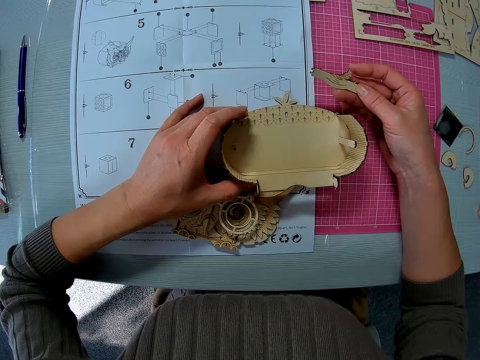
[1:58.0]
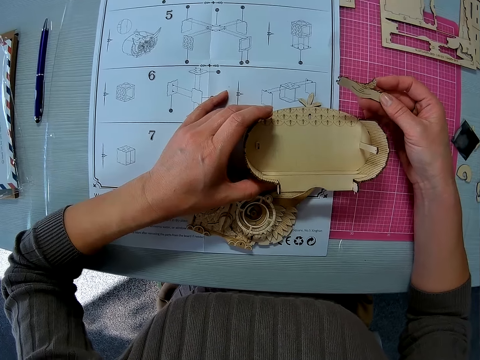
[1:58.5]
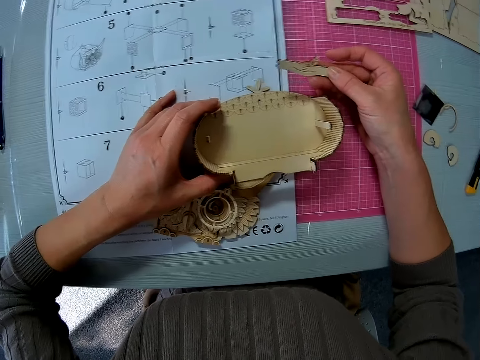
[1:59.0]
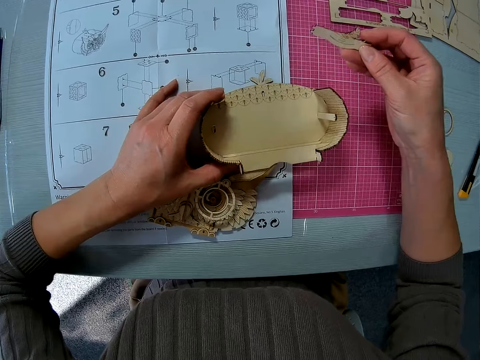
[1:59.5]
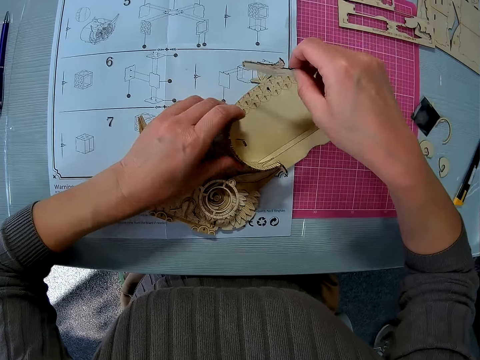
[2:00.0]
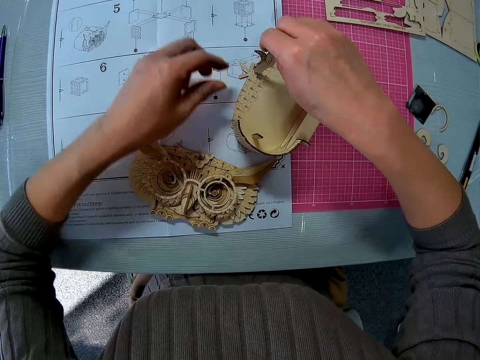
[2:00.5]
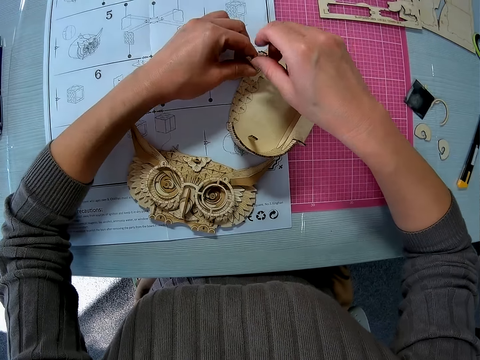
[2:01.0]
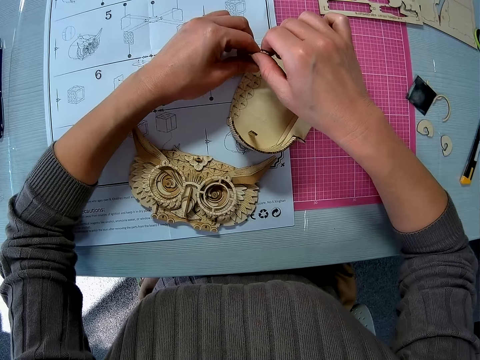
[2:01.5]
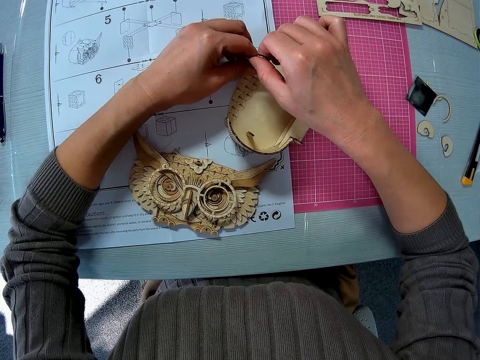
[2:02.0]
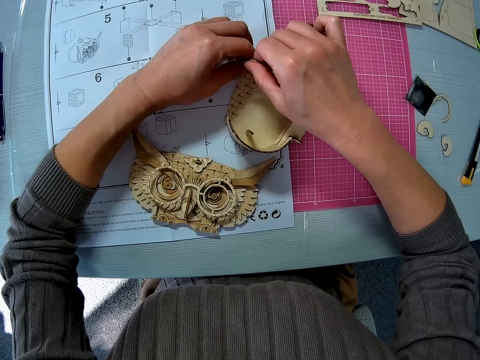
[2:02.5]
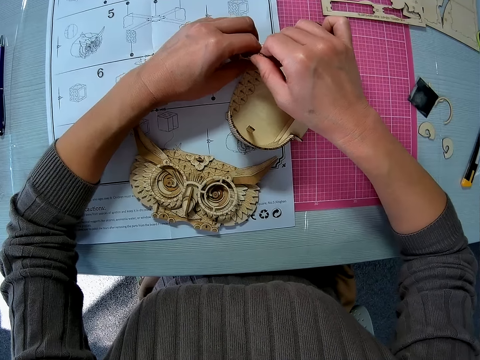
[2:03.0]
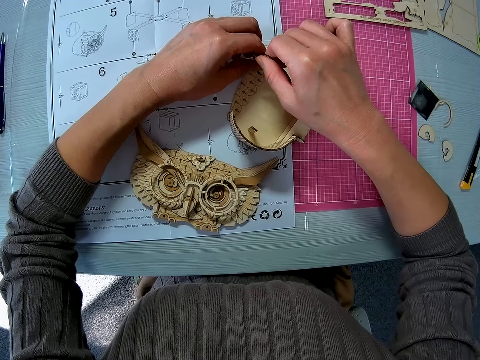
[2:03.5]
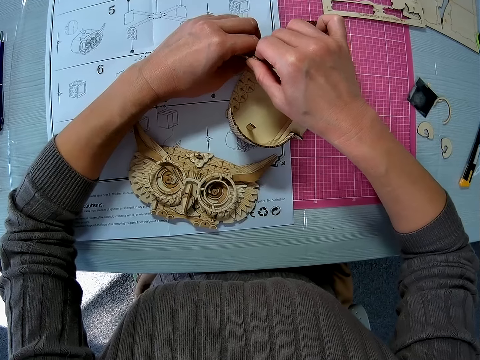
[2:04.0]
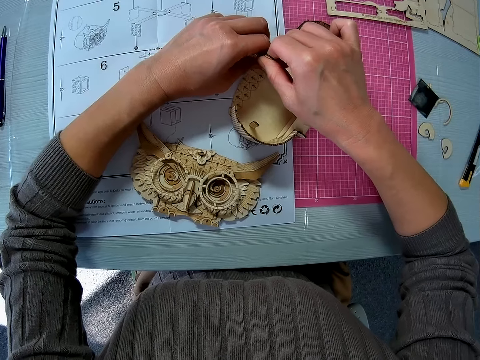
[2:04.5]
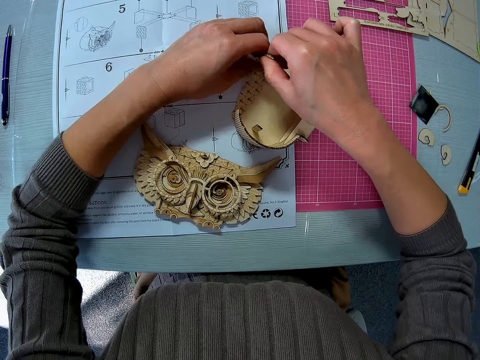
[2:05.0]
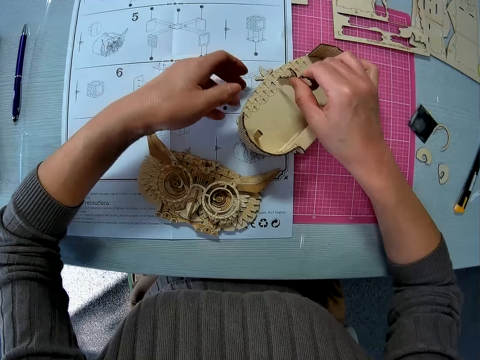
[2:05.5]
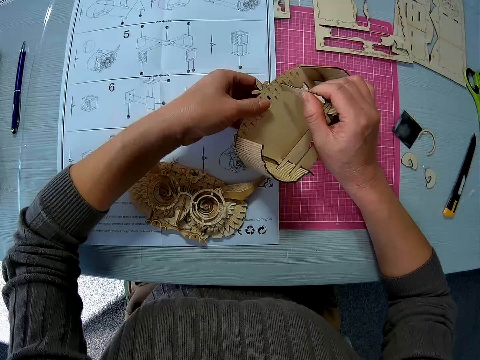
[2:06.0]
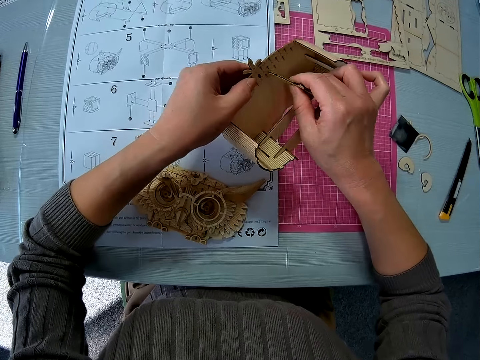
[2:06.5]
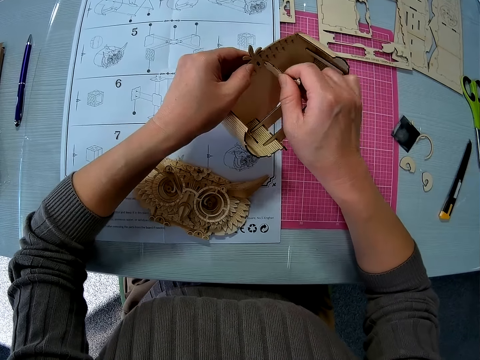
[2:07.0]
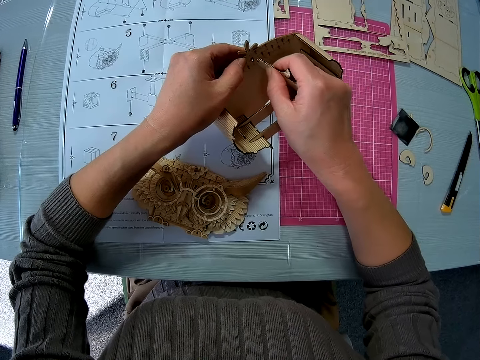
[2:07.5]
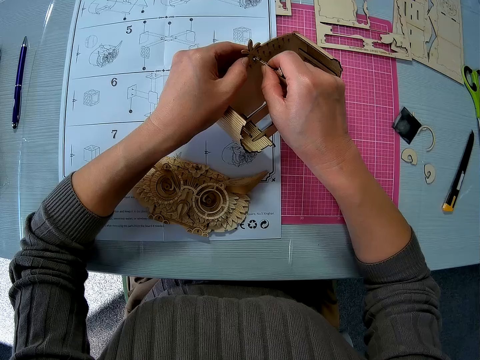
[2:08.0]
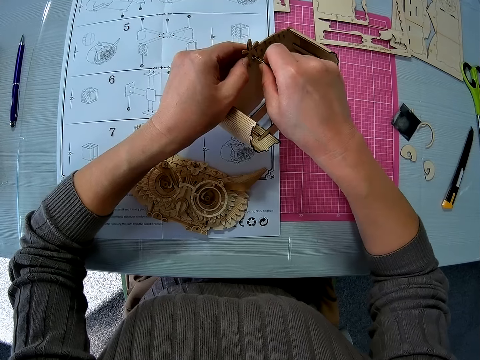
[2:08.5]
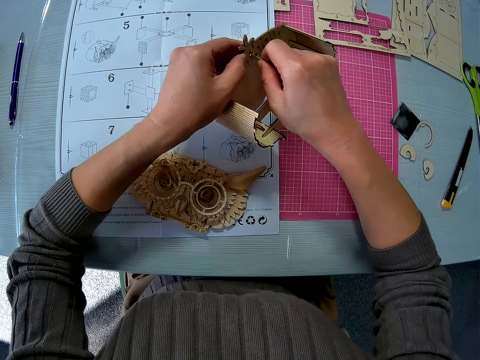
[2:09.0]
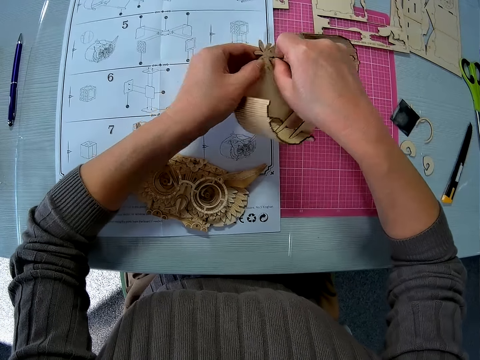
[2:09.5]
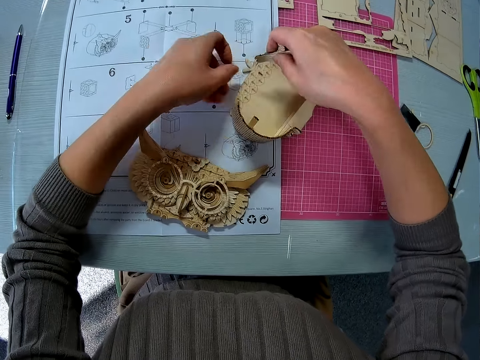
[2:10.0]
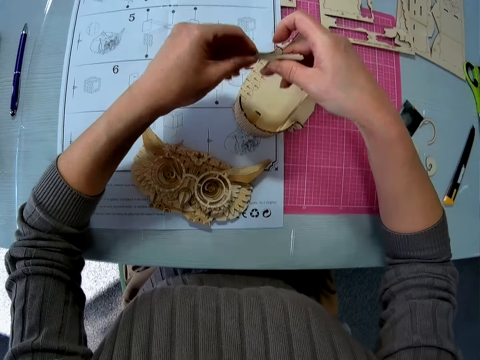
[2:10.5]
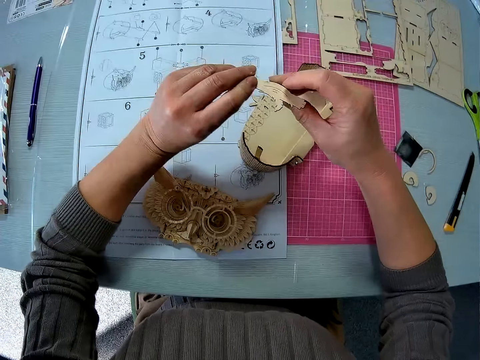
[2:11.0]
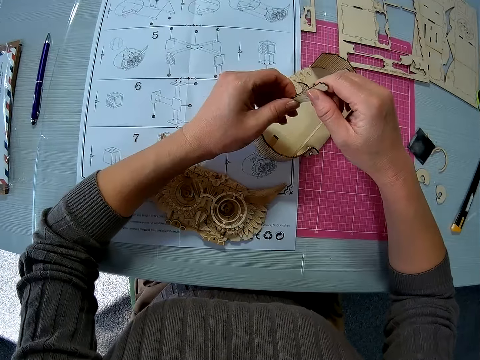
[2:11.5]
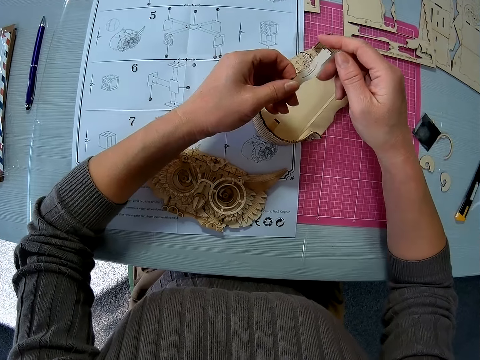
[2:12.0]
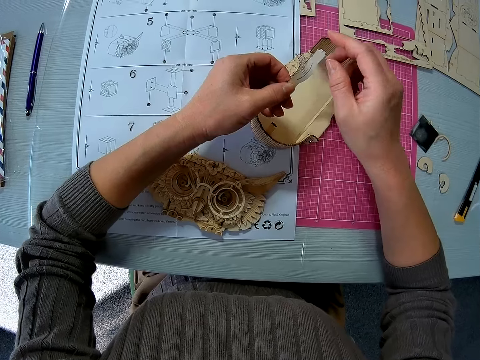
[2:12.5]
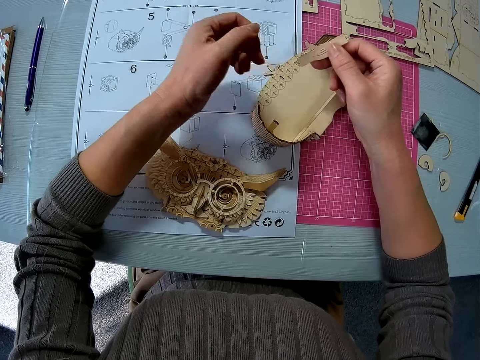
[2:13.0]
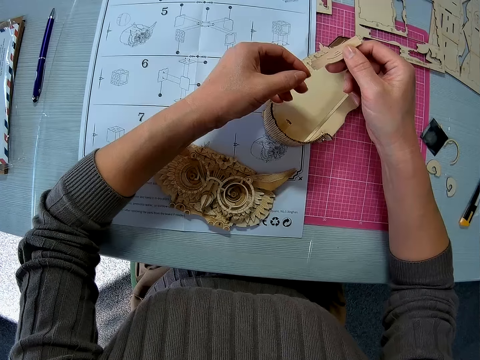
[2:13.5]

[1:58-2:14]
The camera wearer puts the wooden craft shape in the 3D owl puzzle model. They lift the 3D owl puzzle model. They put the wooden craft shape in the 3D owl puzzle model. They put the 3D owl puzzle model on the table. They turn the wooden craft shape and look at it.

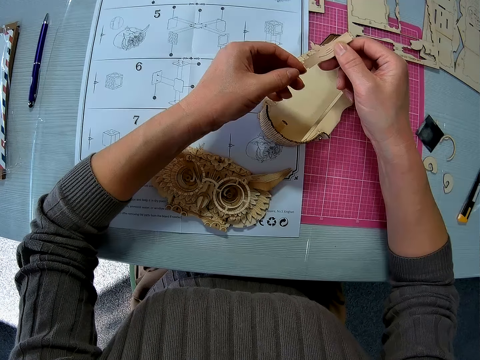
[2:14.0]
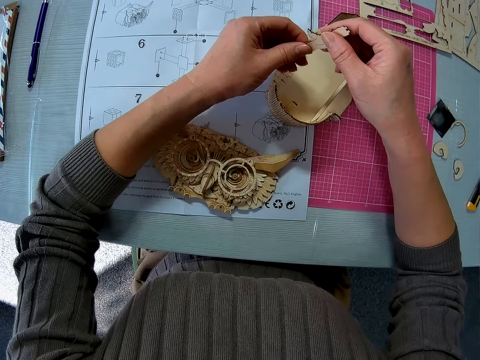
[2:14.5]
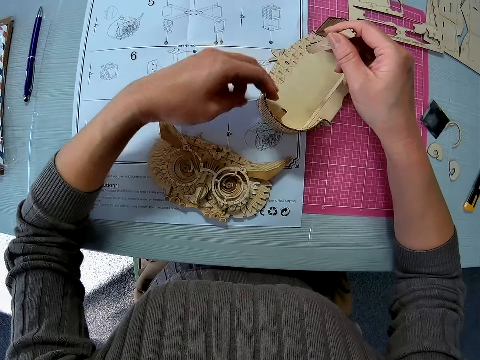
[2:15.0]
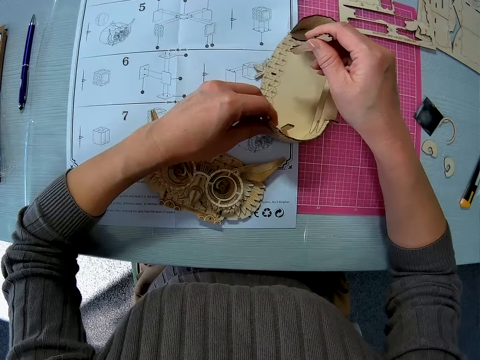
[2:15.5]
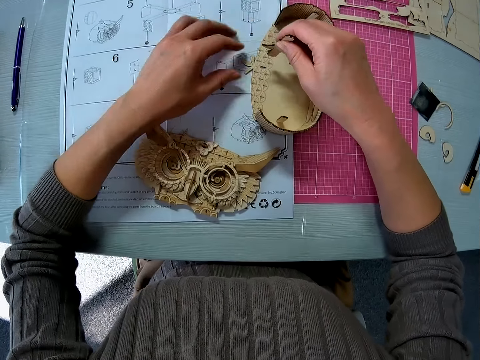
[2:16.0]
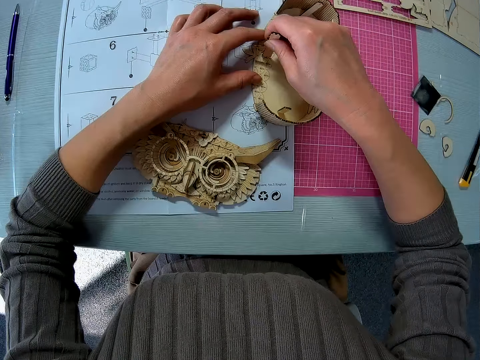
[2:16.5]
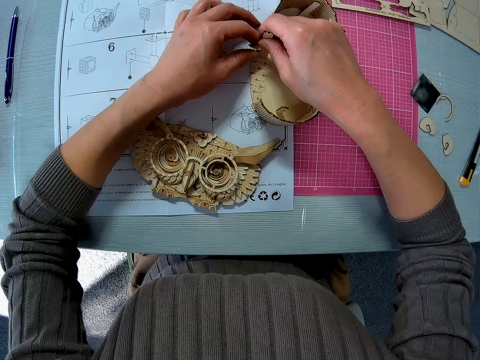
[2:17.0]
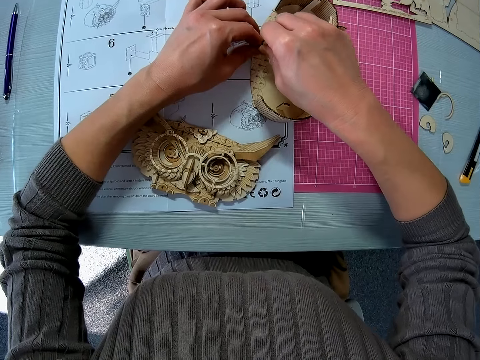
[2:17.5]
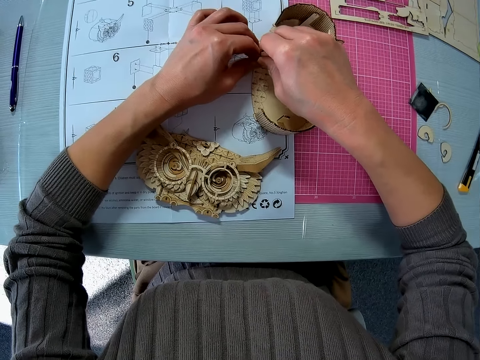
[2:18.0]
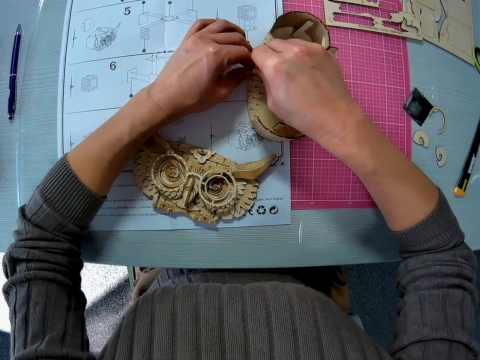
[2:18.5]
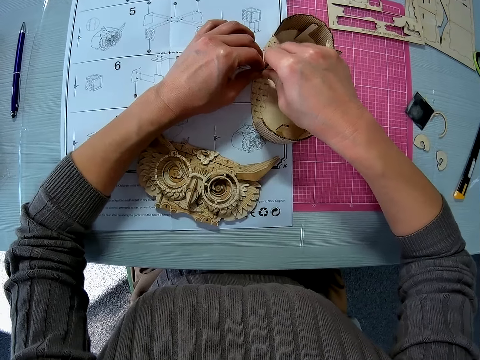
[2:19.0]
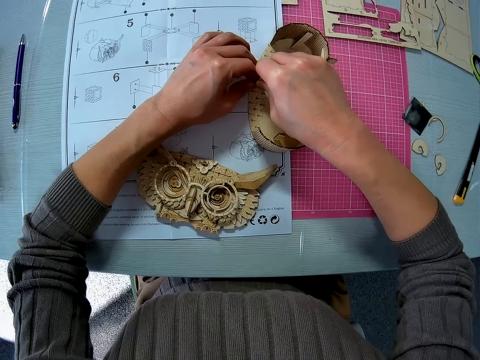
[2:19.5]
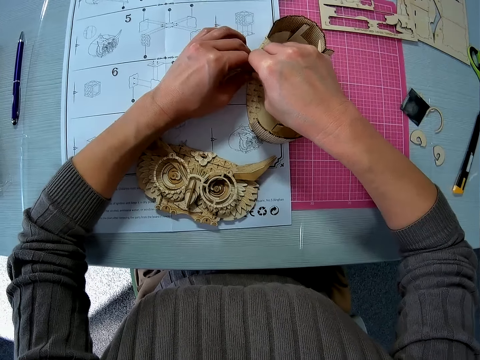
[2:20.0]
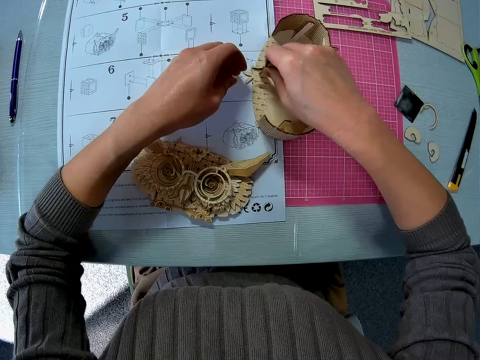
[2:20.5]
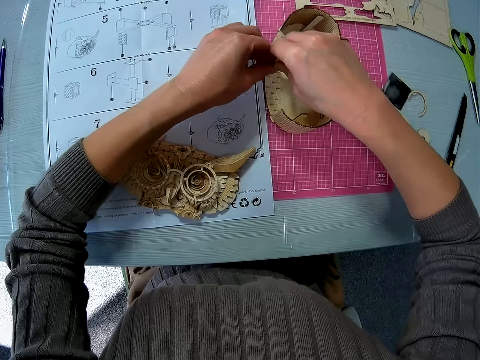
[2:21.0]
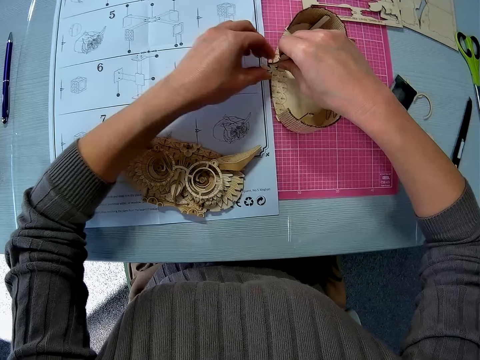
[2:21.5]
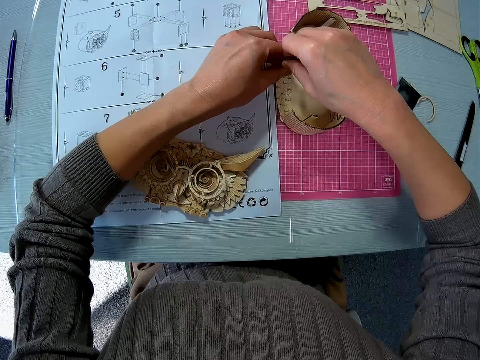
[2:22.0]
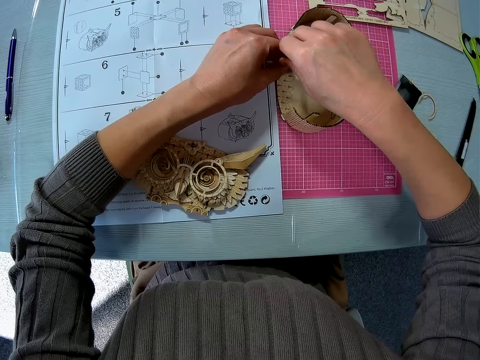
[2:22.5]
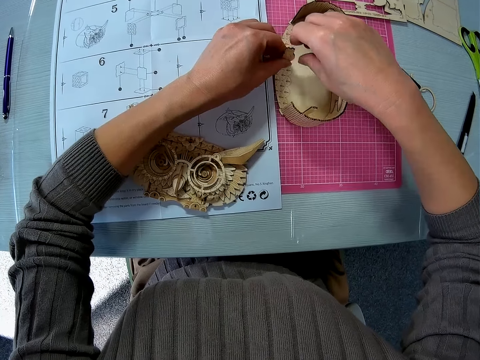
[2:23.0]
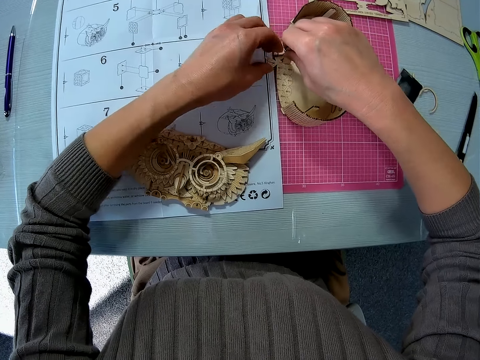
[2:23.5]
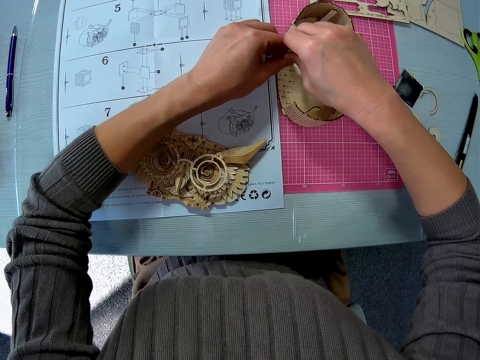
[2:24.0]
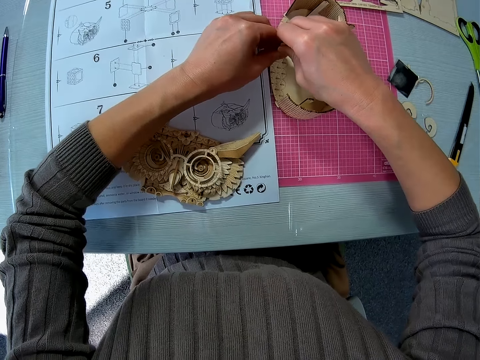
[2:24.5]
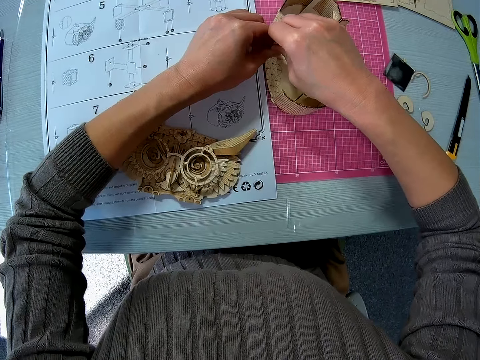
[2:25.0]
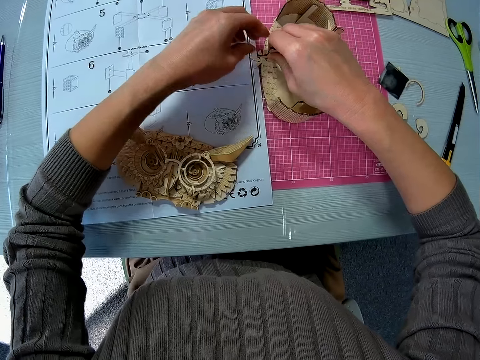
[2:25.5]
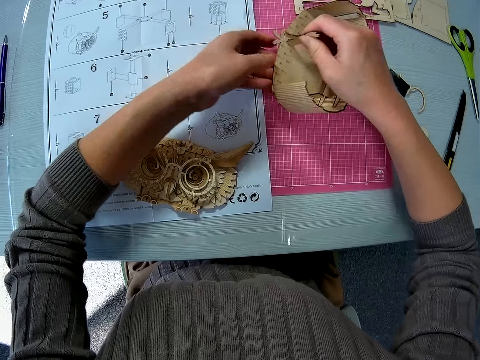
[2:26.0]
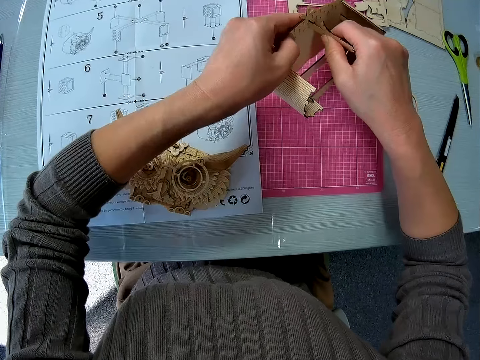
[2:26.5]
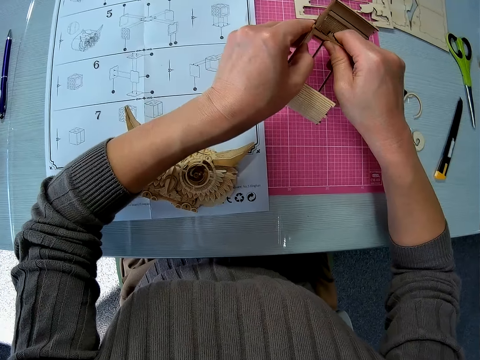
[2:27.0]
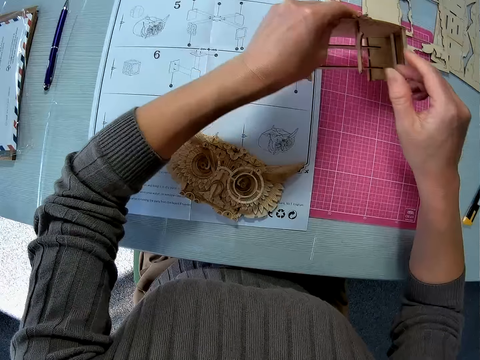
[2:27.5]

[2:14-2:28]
The camera wearer holds the 3D owl puzzle model with her left hand. She puts the wooden craft shape in the 3D owl puzzle model. She lifts the 3D owl puzzle model.
